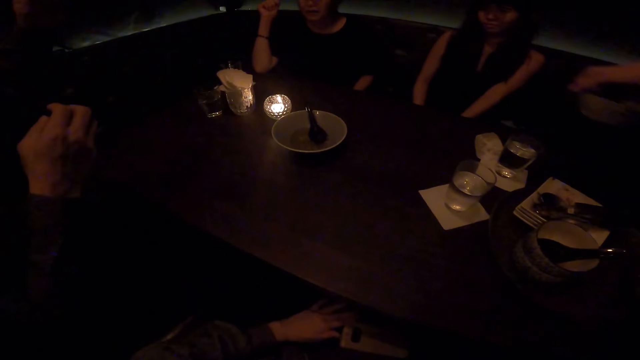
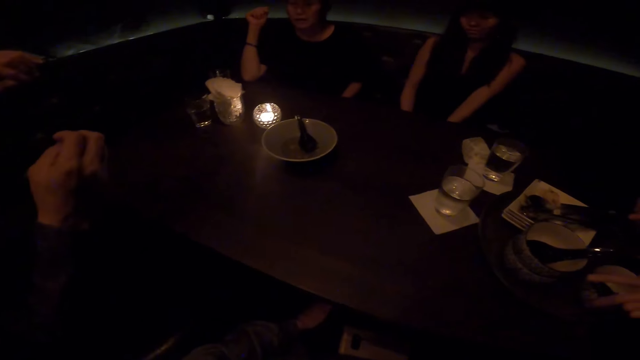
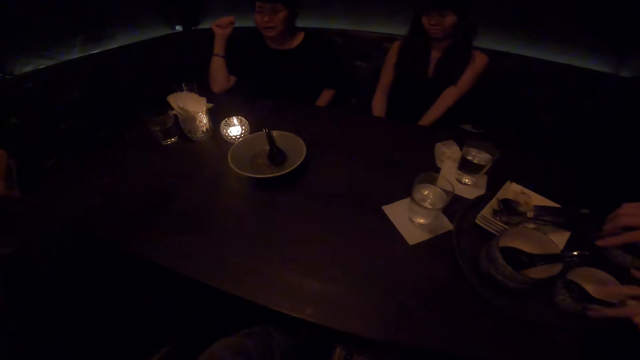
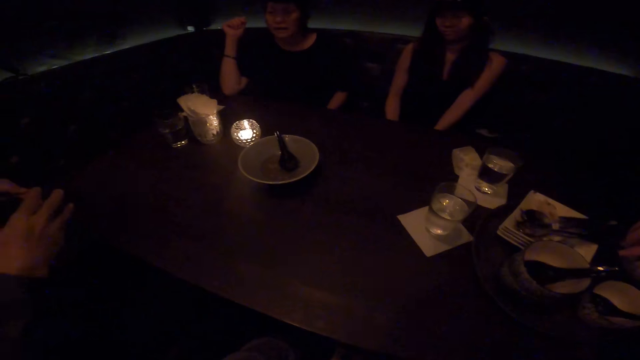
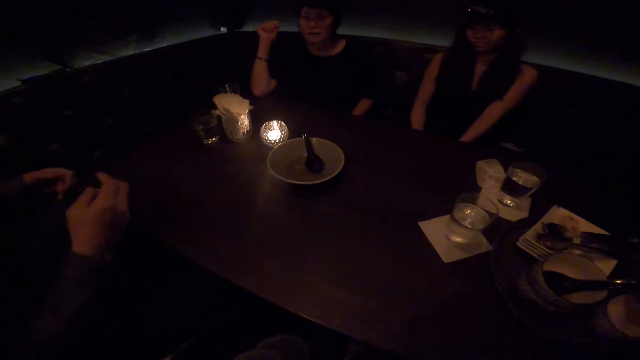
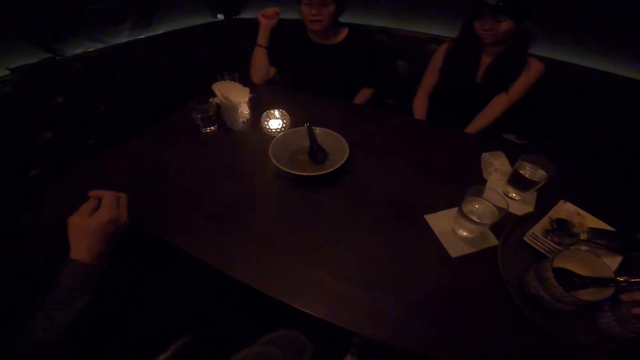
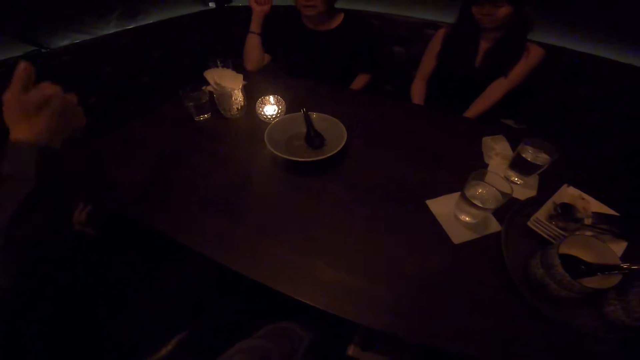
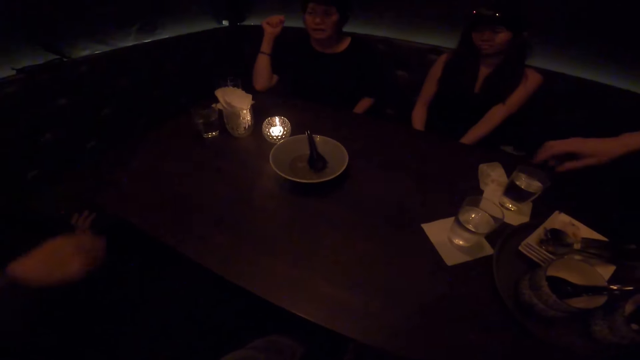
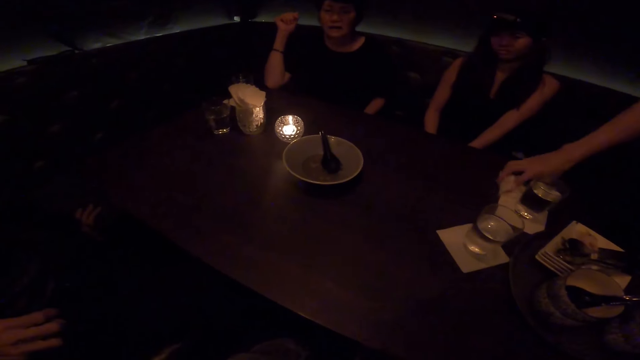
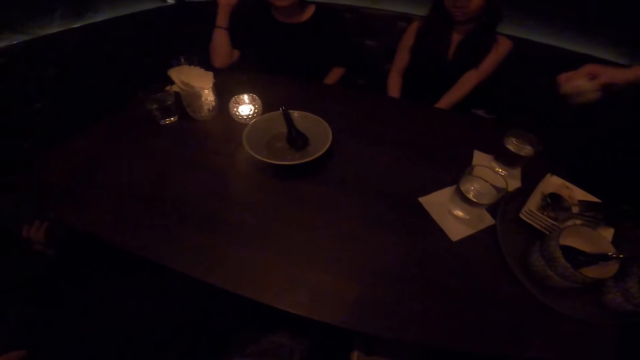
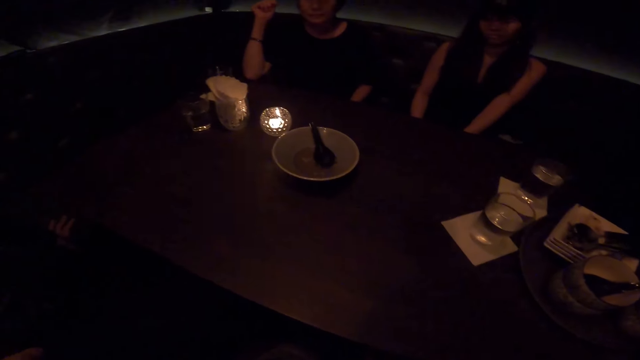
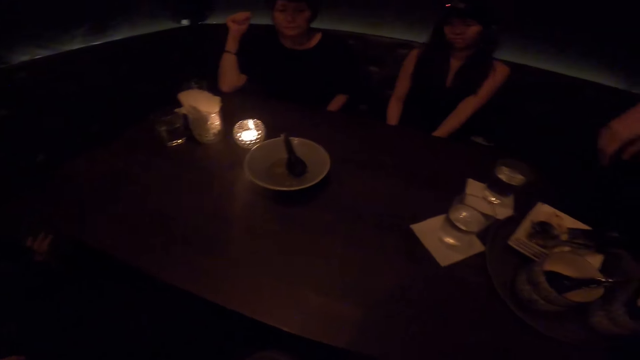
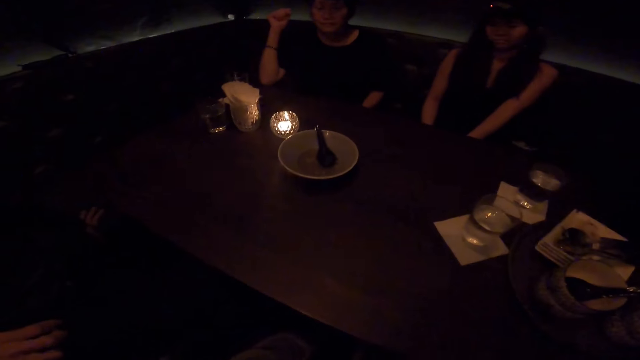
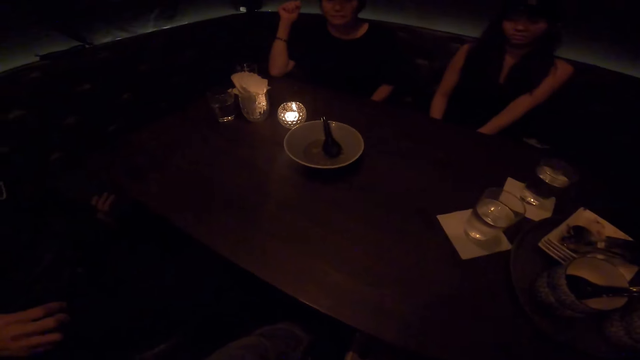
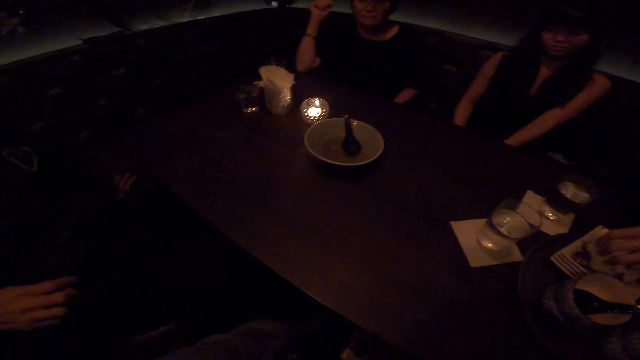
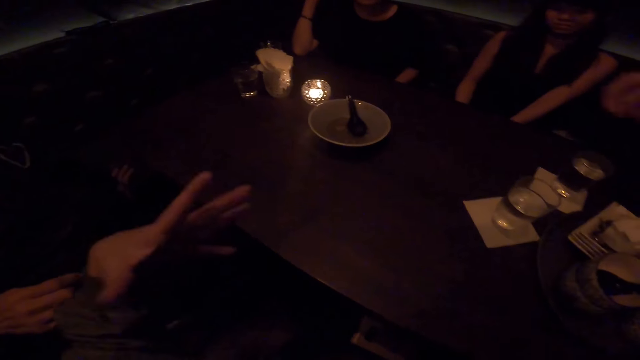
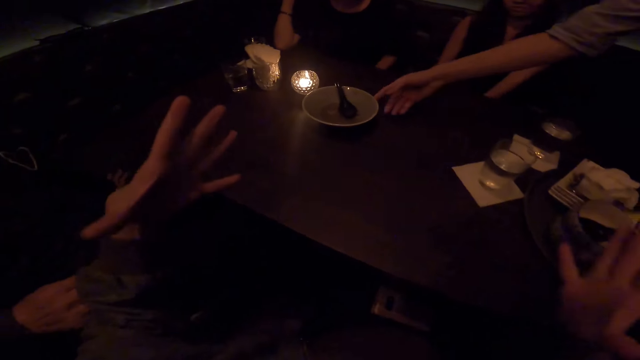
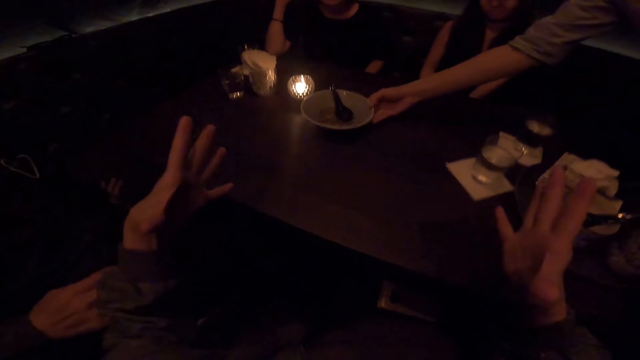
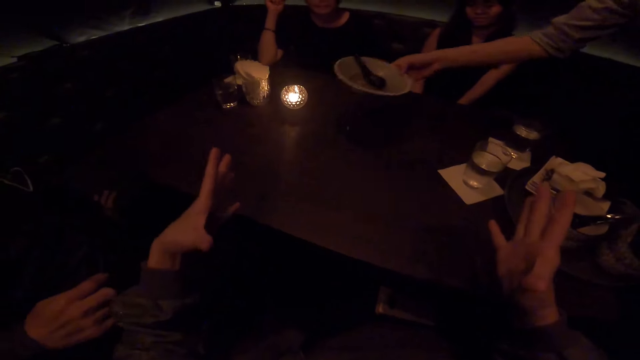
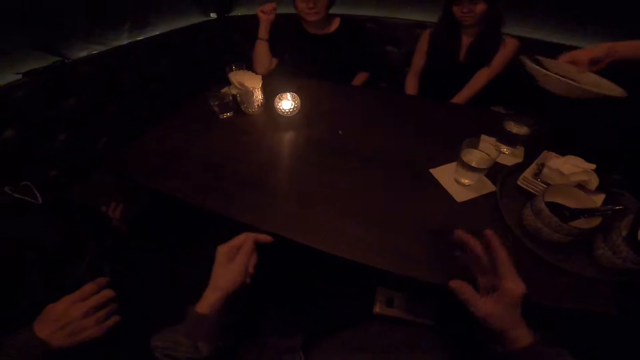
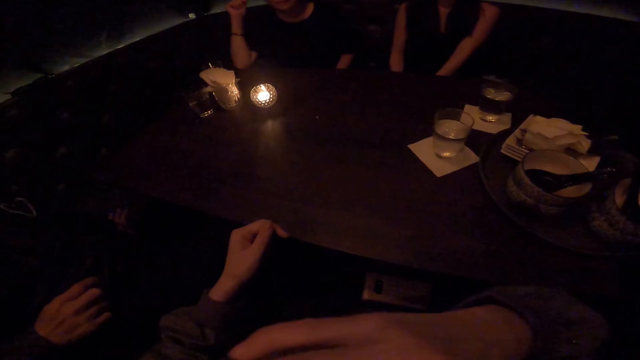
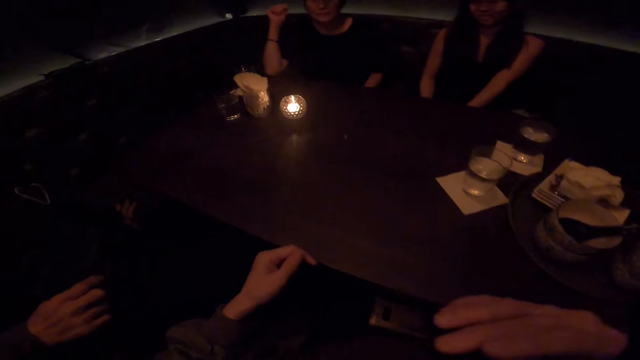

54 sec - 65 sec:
The woman drops the two small bowls on the tray. The woman picks up a piece of tissue paper. The camera wearer talks to a woman and a man. The first woman drops the piece of tissue paper on the stack of plates. The first woman picks up a bowl on the table.

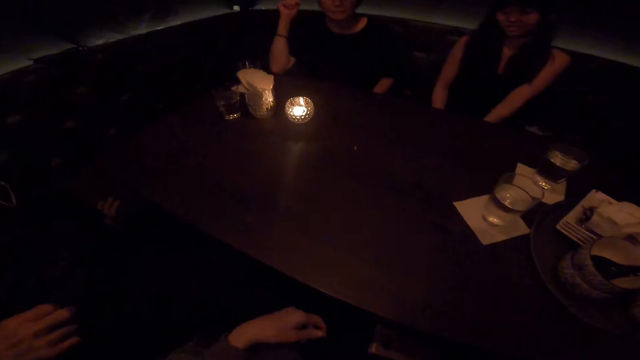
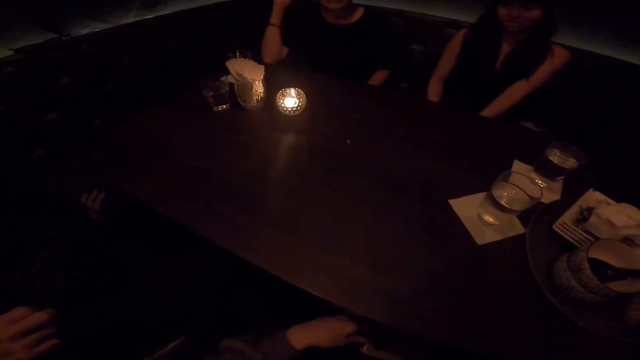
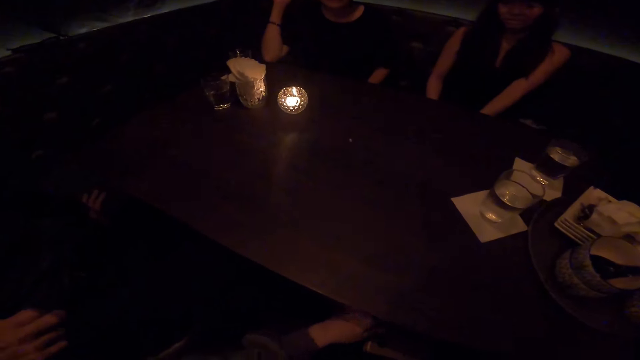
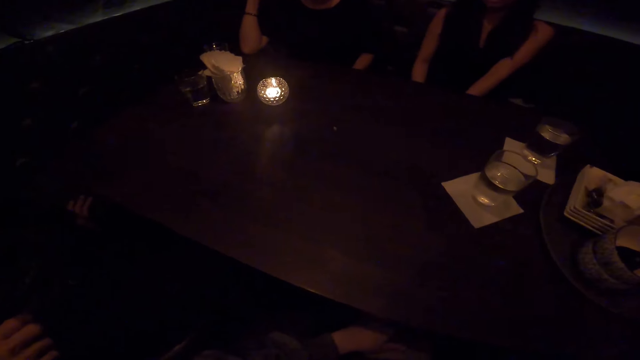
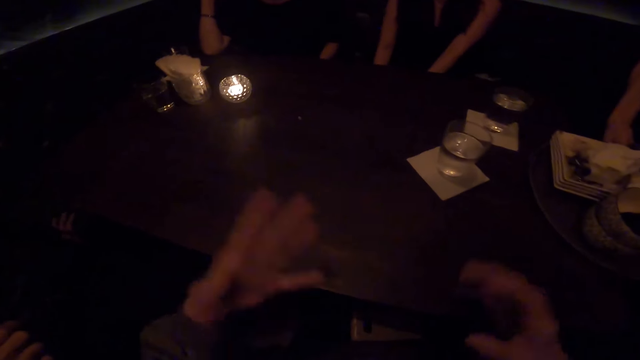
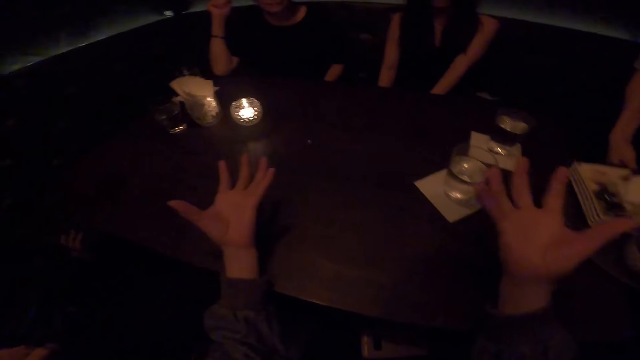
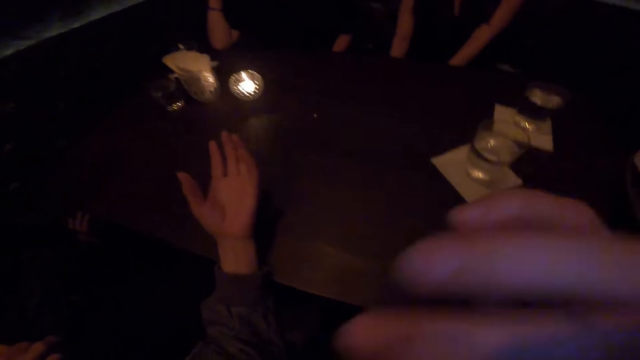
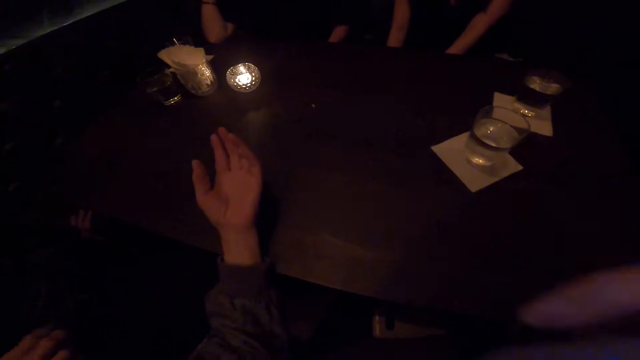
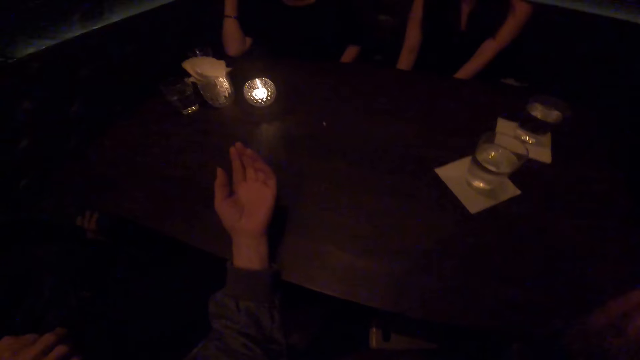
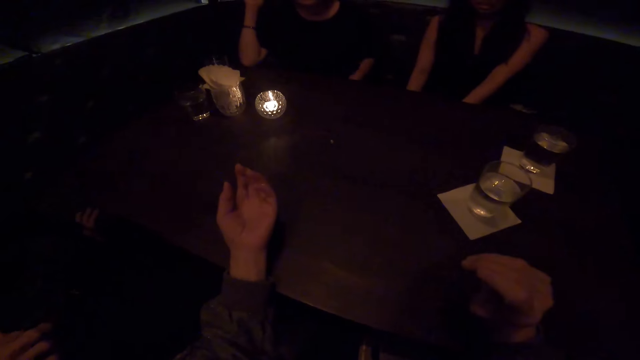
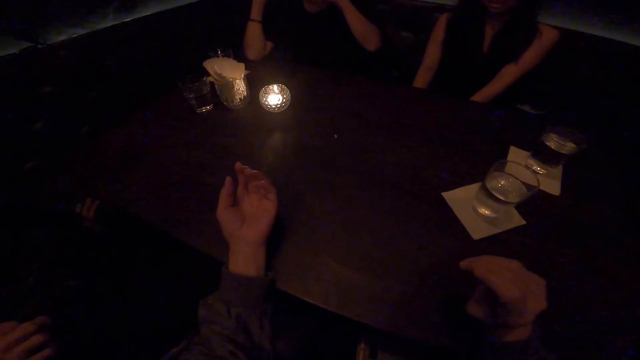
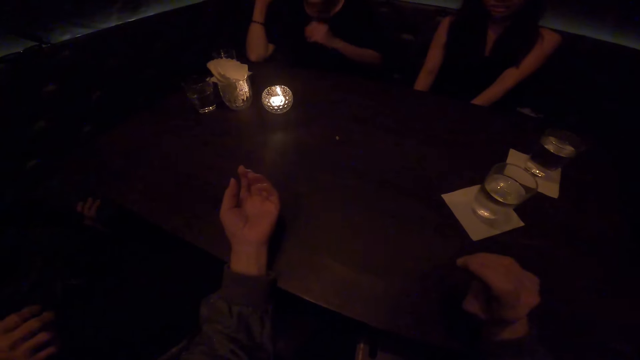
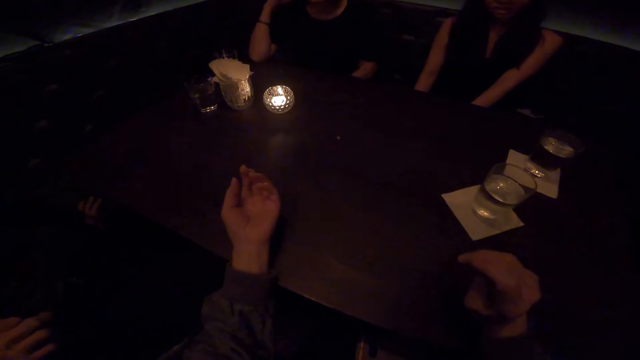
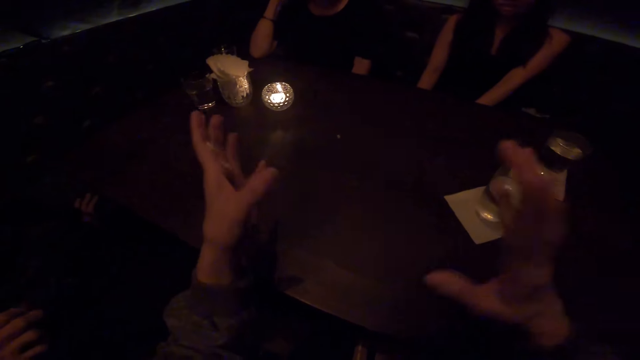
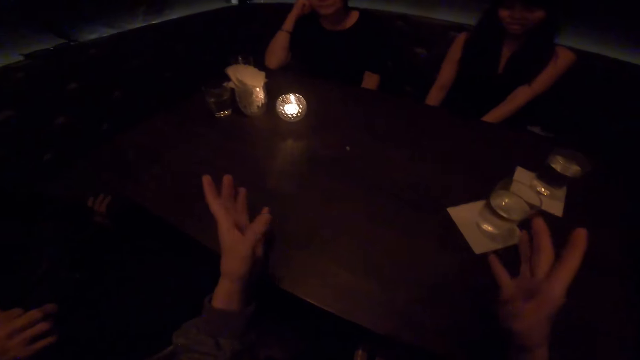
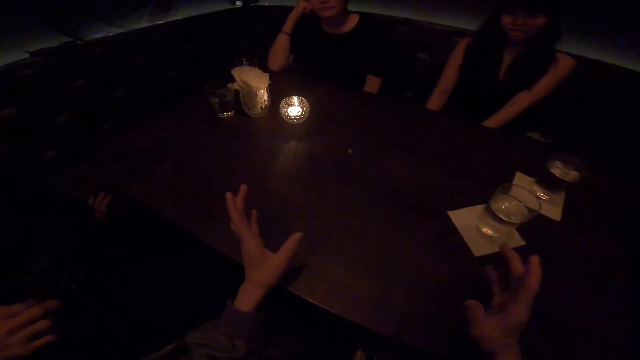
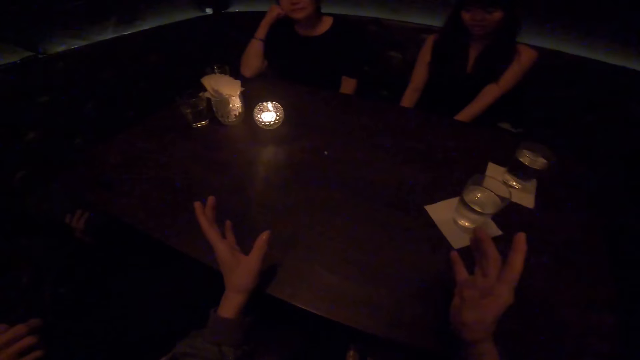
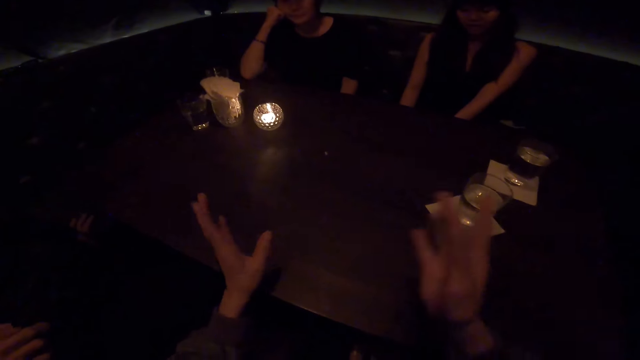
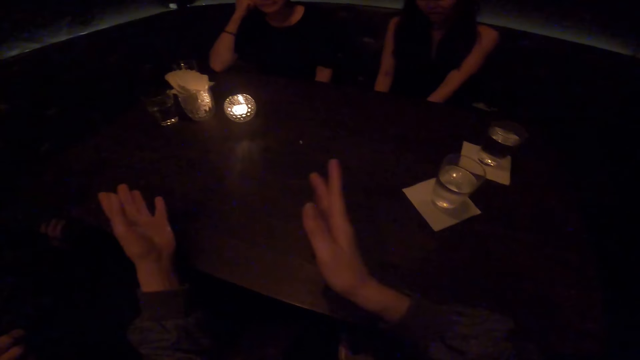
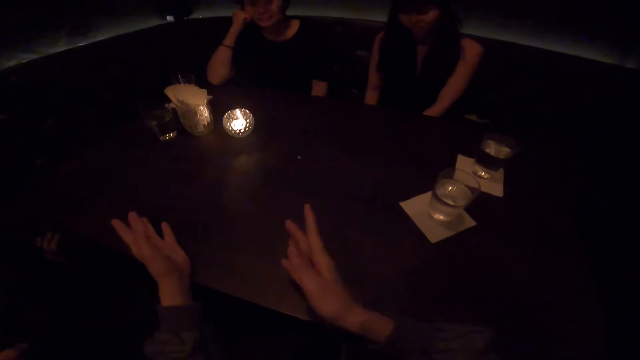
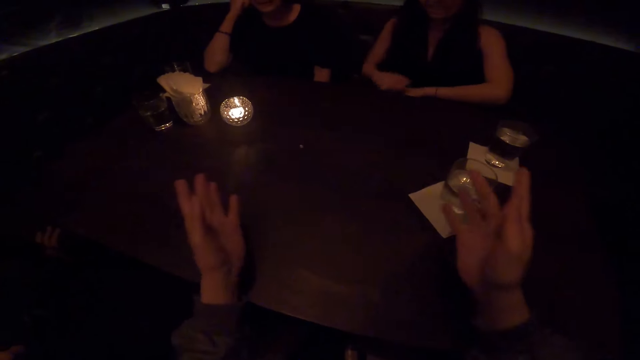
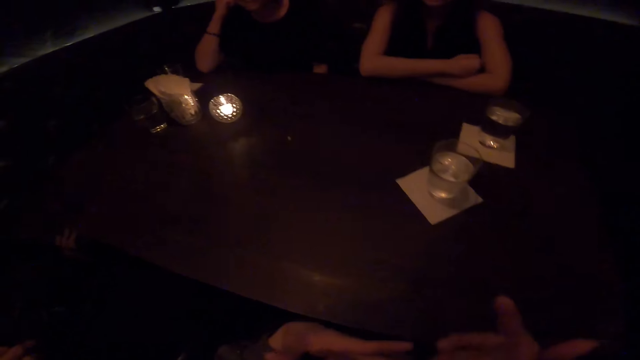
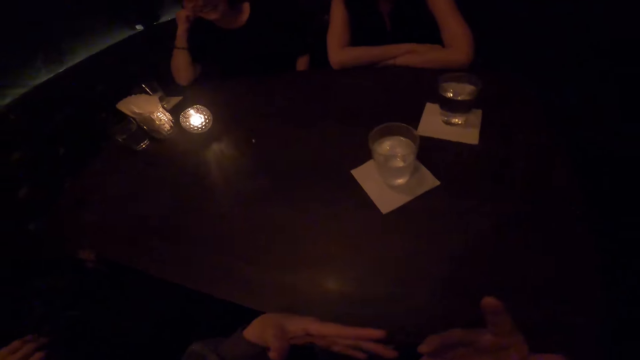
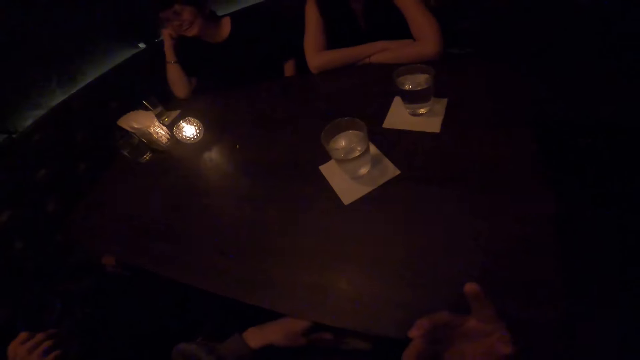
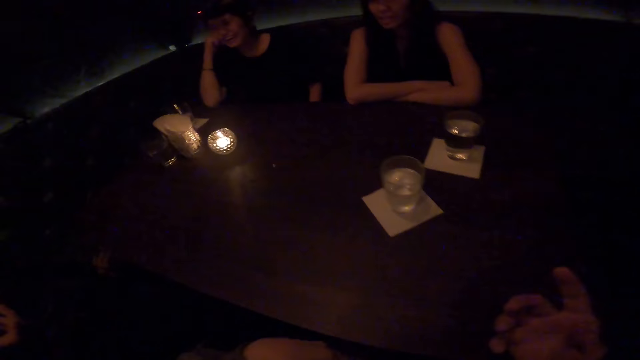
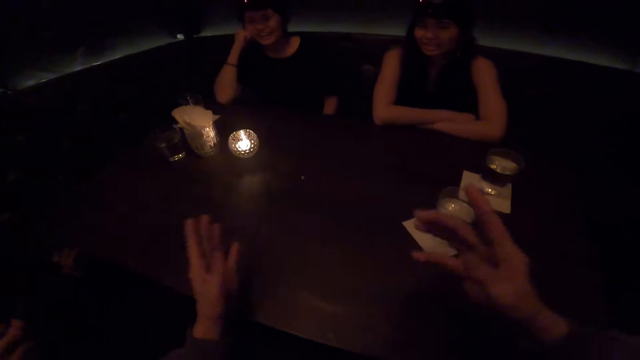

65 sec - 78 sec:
The woman carries the tray. The camera wearer rests her hand on the table. Another woman rests her elbows on the table.
